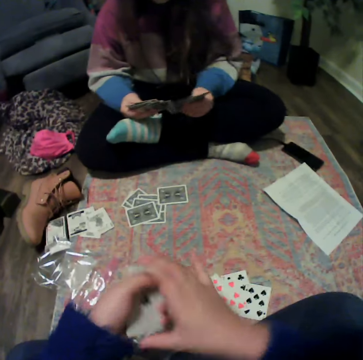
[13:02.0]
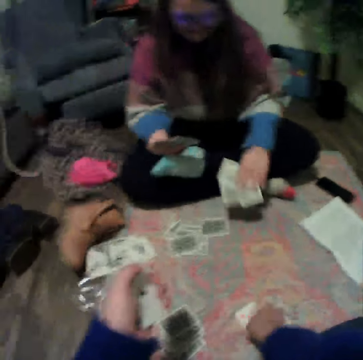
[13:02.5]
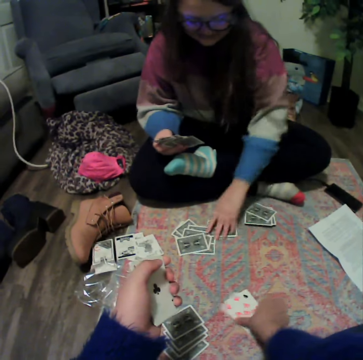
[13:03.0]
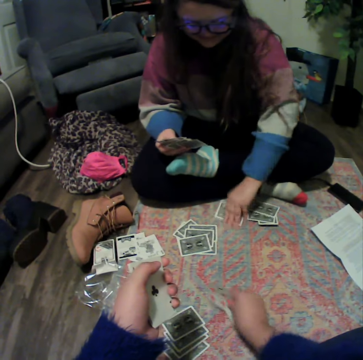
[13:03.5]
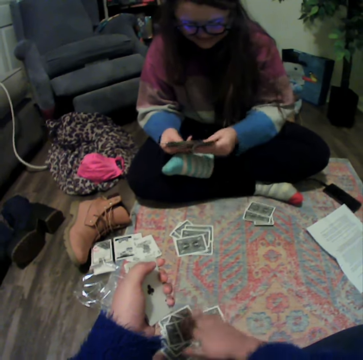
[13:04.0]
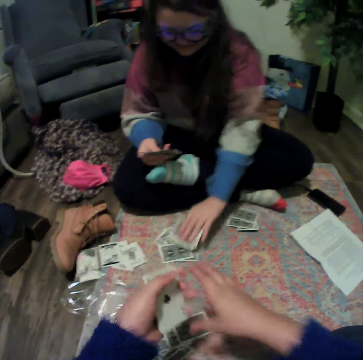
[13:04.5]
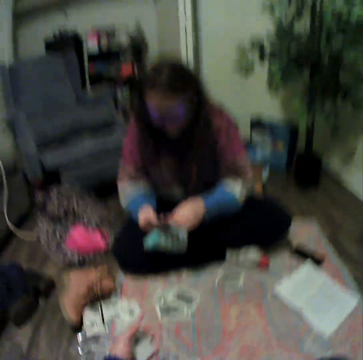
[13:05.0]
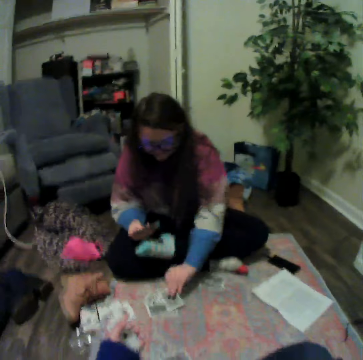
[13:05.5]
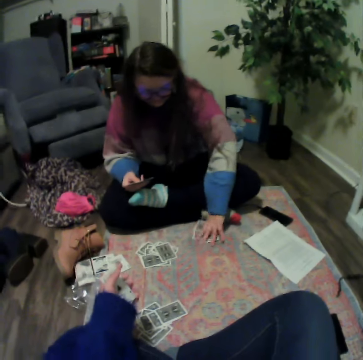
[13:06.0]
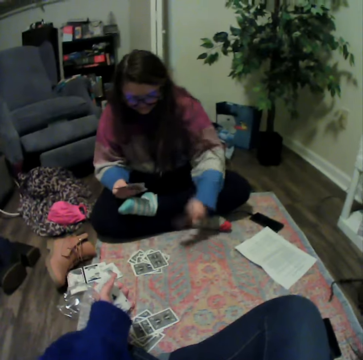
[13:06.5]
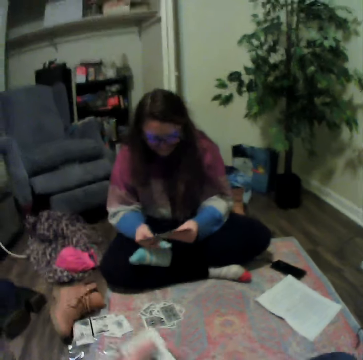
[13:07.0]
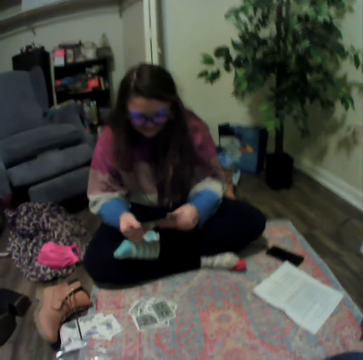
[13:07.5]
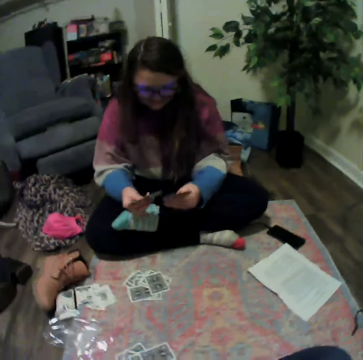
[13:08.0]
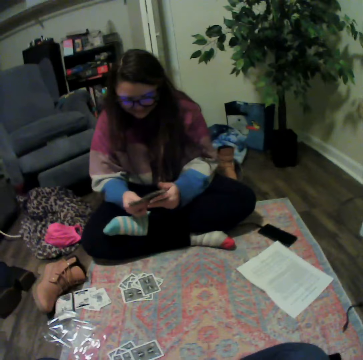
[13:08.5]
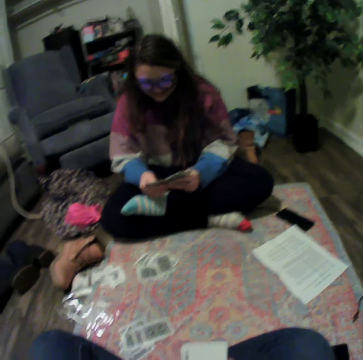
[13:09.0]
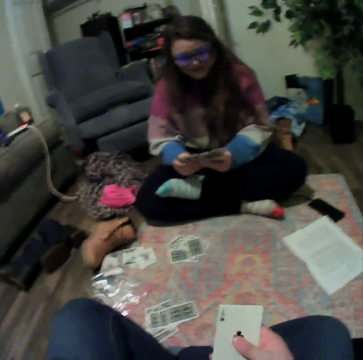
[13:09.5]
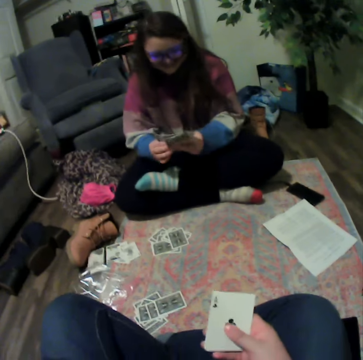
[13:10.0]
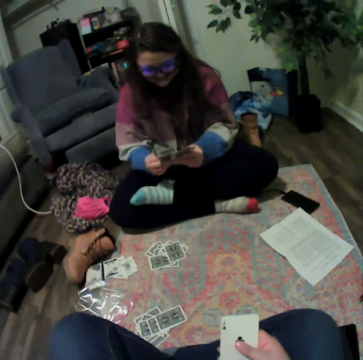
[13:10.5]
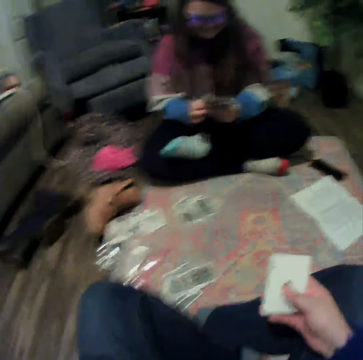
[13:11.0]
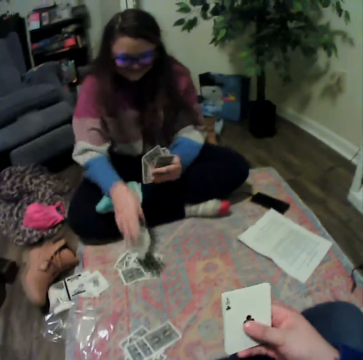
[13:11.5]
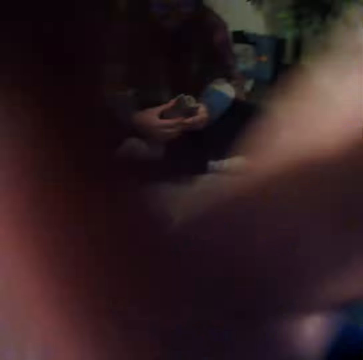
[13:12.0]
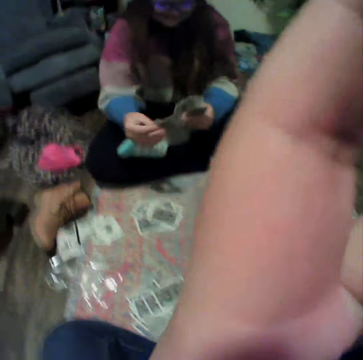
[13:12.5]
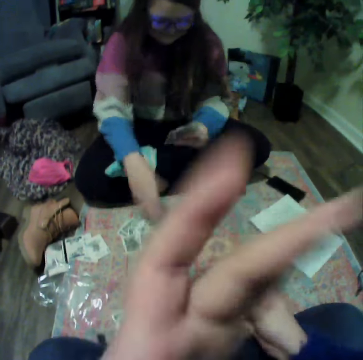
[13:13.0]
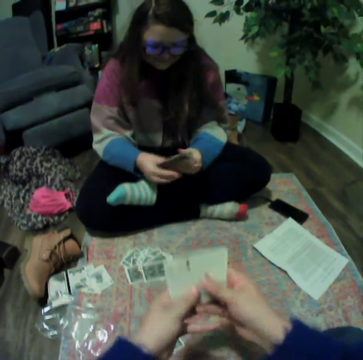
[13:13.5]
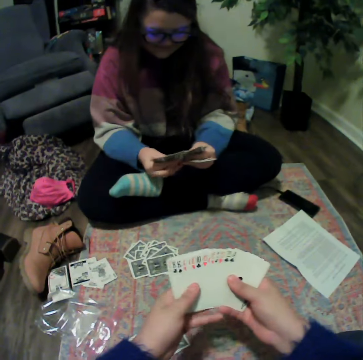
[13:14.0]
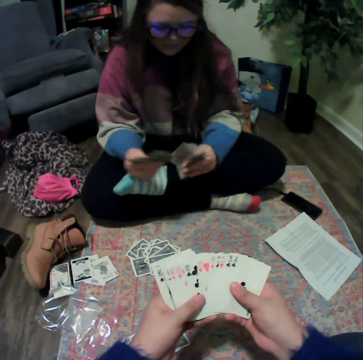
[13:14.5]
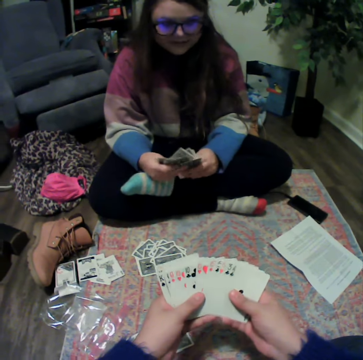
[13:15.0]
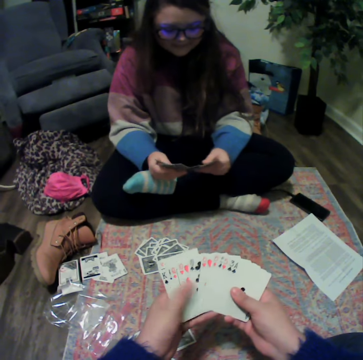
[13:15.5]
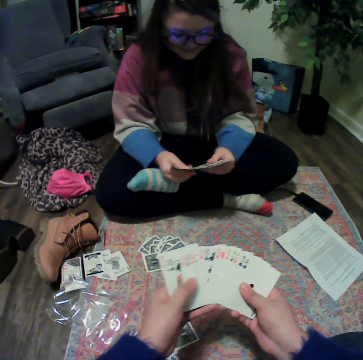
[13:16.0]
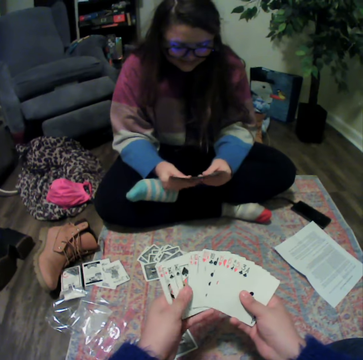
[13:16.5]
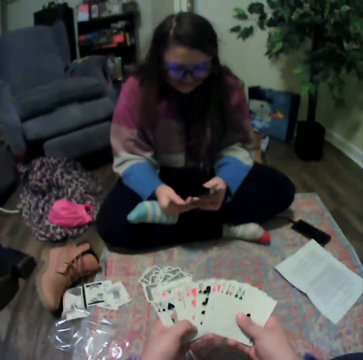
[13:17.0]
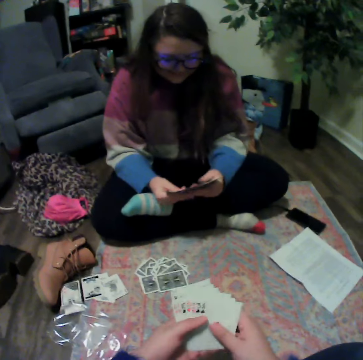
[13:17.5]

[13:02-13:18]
The camera wearer collects the cards. A lady places the cards on the table. The lady picks up the cards and reshuffles the cards. The camera wearer holds the cards. The lady plays the card and fixes the camera. The camera wearer reshuffles the cards.

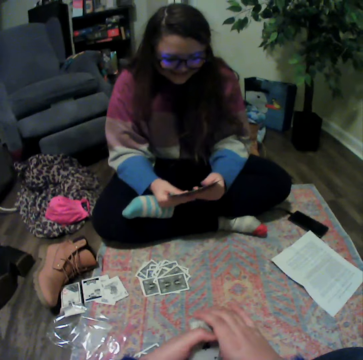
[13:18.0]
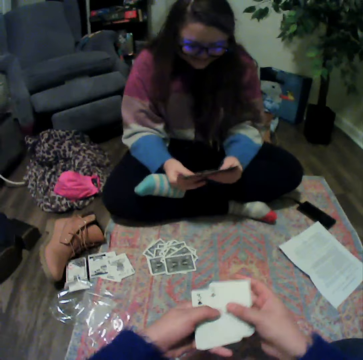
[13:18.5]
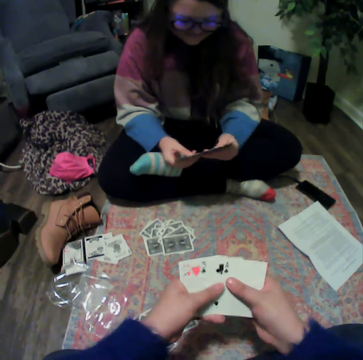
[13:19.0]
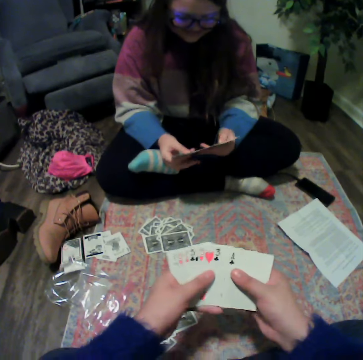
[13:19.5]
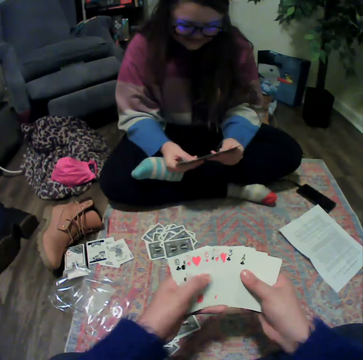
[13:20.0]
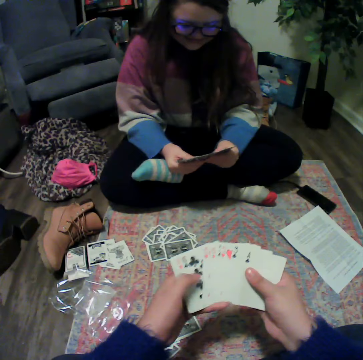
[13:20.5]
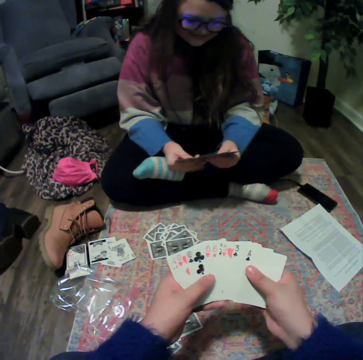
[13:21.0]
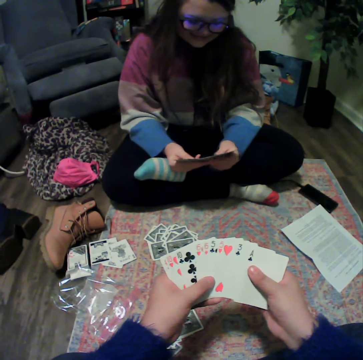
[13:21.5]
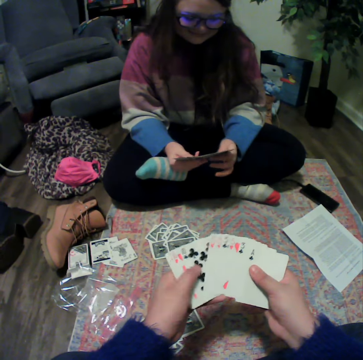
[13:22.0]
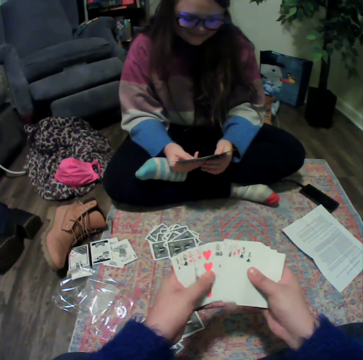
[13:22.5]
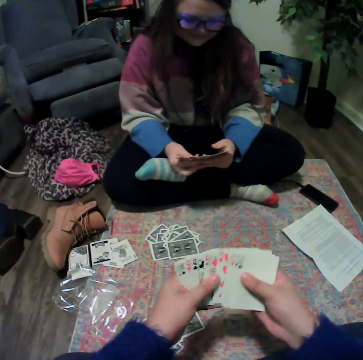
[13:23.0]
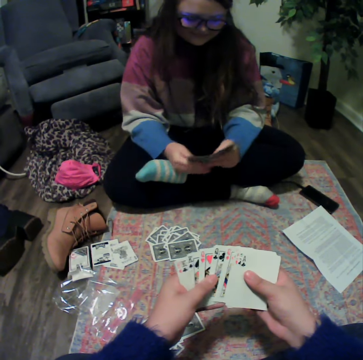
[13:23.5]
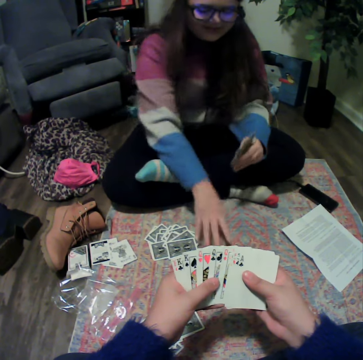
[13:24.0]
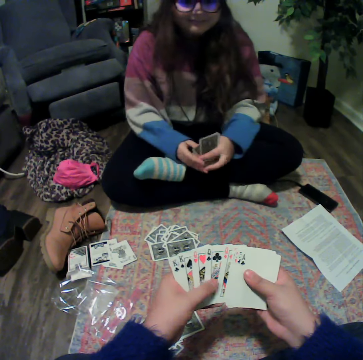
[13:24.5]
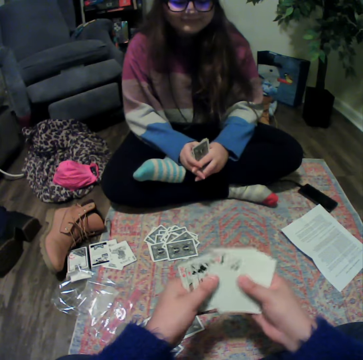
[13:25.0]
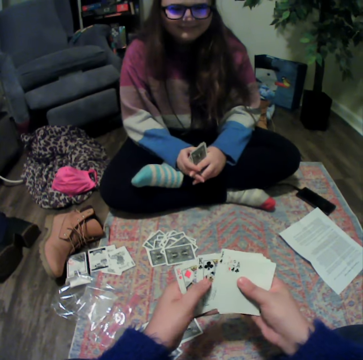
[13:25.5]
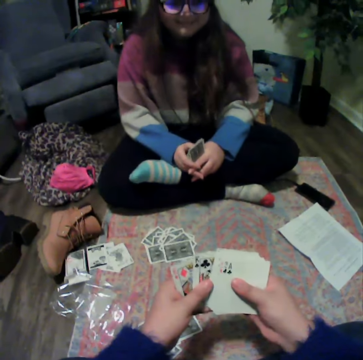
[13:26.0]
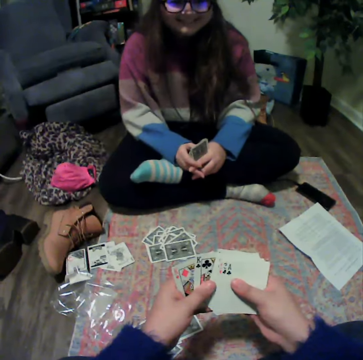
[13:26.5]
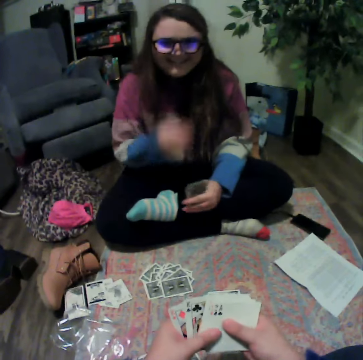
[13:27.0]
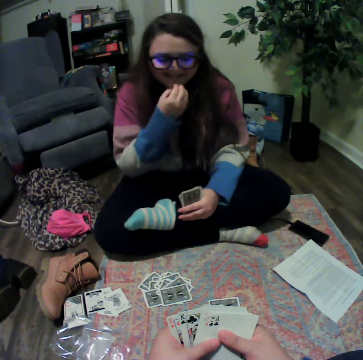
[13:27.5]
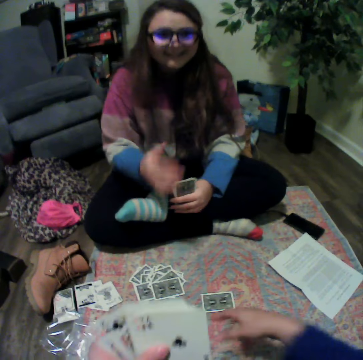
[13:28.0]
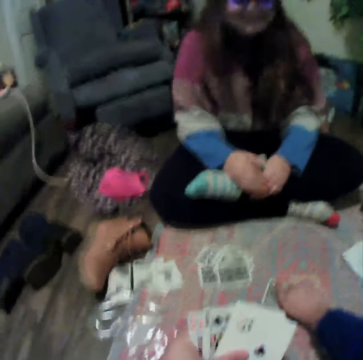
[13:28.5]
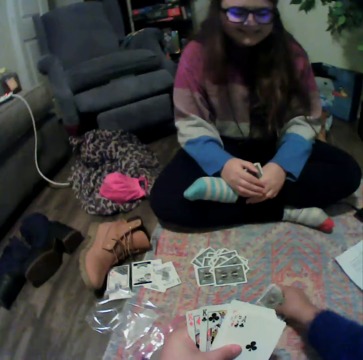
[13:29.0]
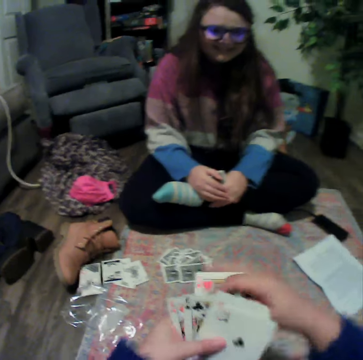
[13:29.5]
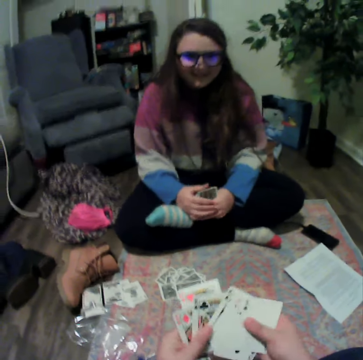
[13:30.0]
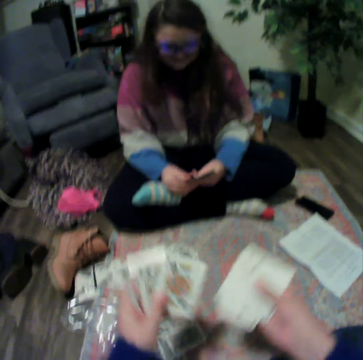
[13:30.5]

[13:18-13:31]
A lady plays the card. The camera wearer reshuffles the cards. The lady talks with the camera wearer. The camera wearer picks up the card from the table.

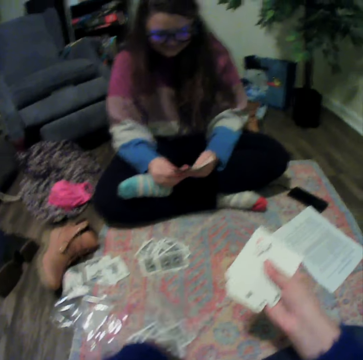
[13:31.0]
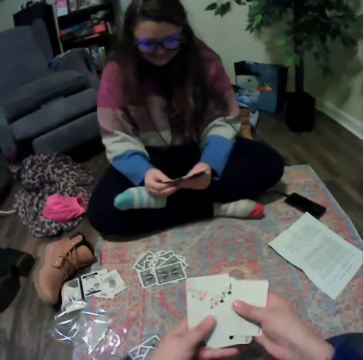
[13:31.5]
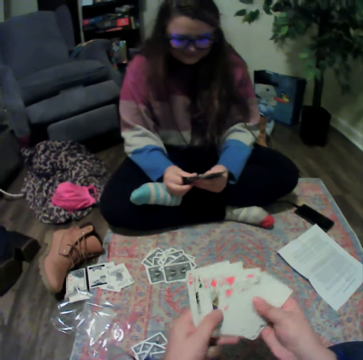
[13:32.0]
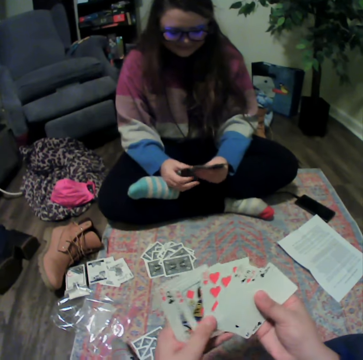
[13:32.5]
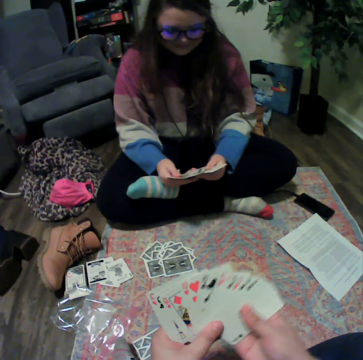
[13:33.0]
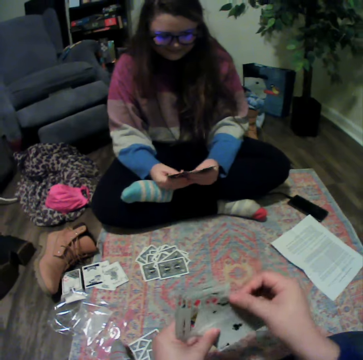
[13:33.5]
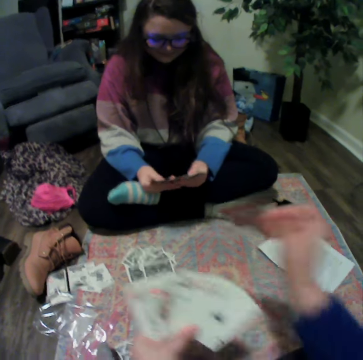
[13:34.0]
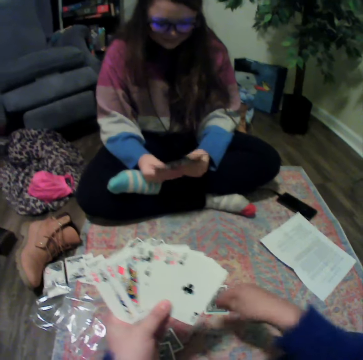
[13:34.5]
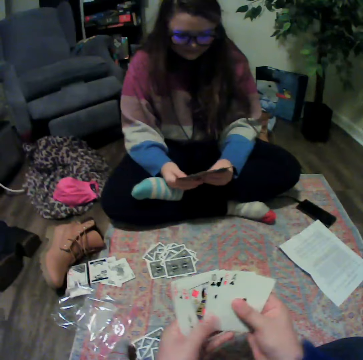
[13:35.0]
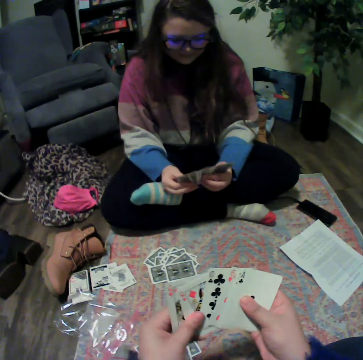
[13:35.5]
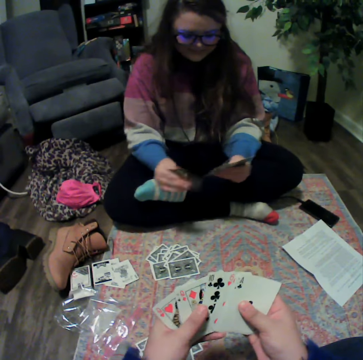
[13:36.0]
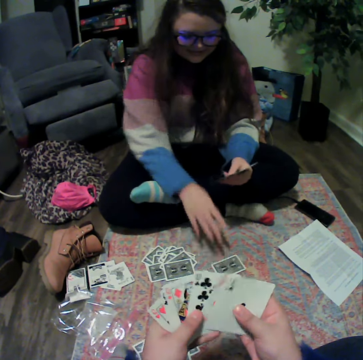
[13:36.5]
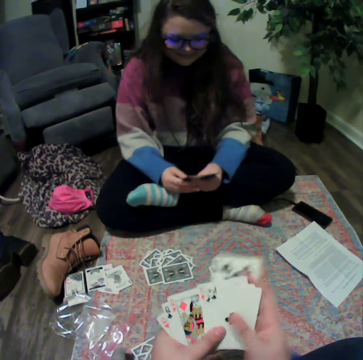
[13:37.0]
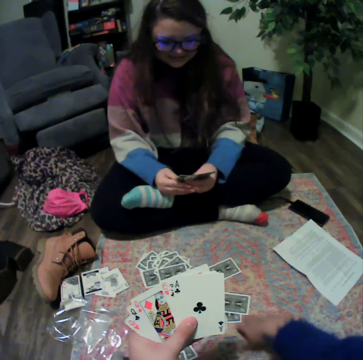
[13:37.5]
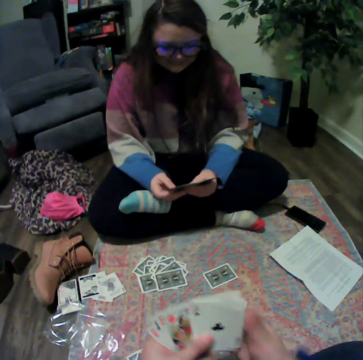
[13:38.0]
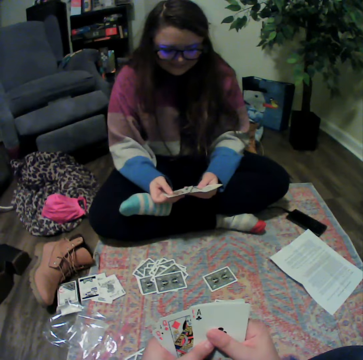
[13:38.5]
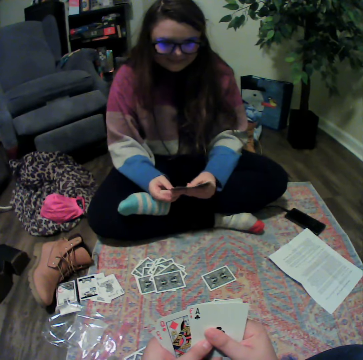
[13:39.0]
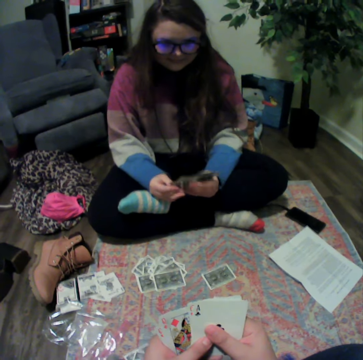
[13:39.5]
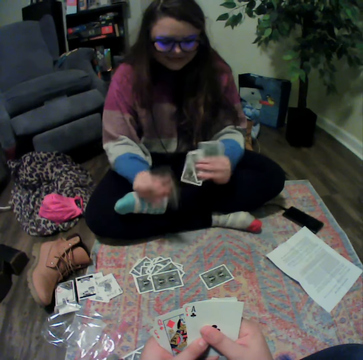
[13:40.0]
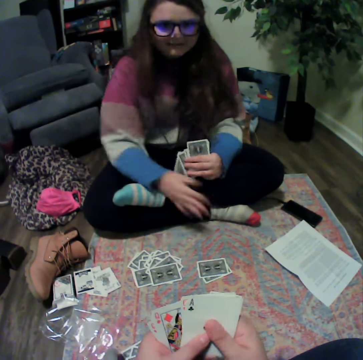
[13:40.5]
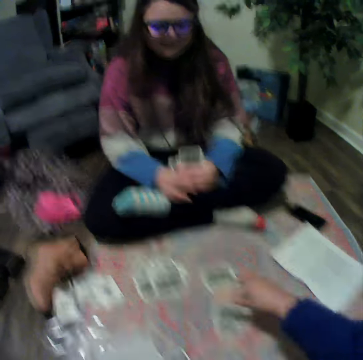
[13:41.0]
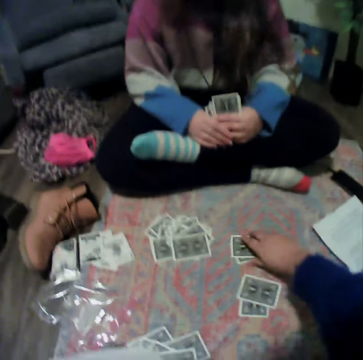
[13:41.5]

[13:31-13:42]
The camera wearer places the card on the table. They reshuffle the cards, play the card, and reshuffle the cards. A lady plays the card. The camera wearer plays the card. The lady plays the card.
